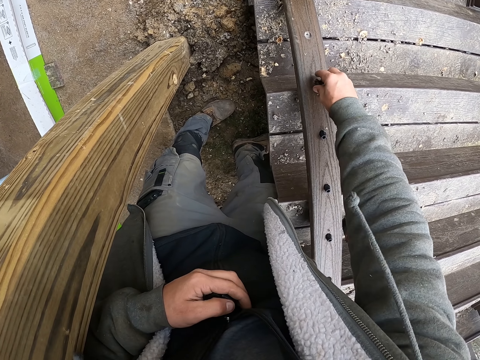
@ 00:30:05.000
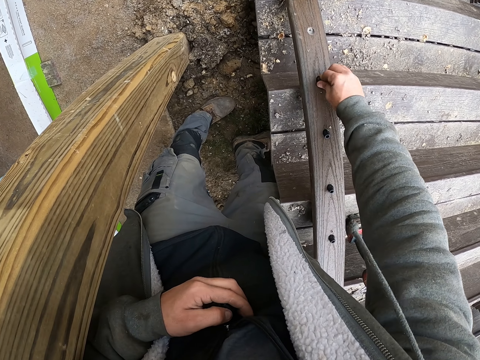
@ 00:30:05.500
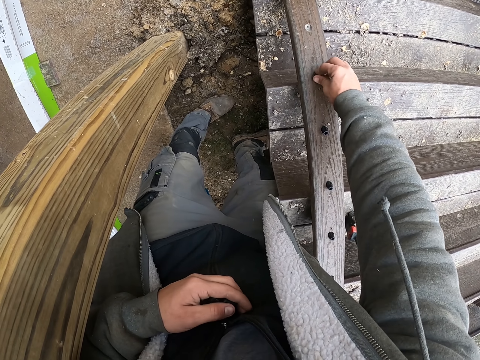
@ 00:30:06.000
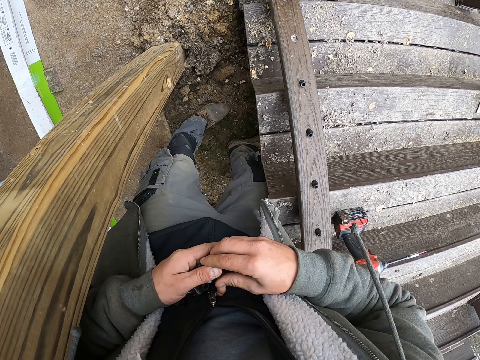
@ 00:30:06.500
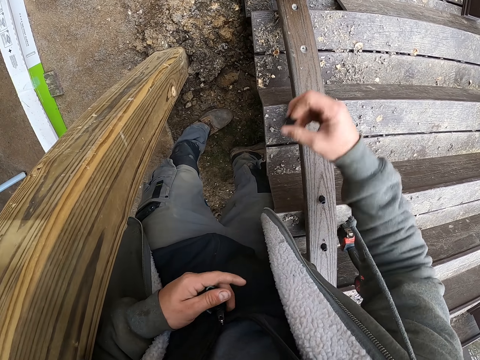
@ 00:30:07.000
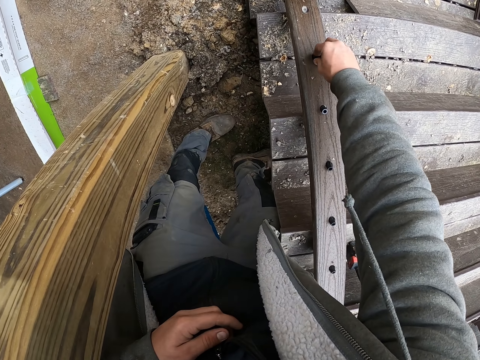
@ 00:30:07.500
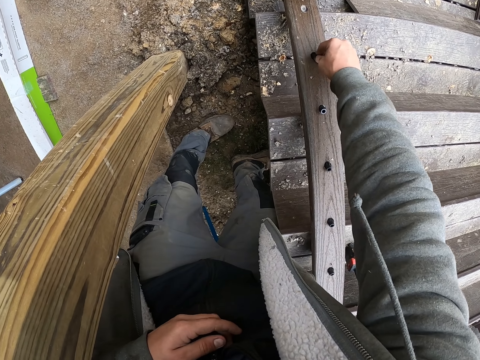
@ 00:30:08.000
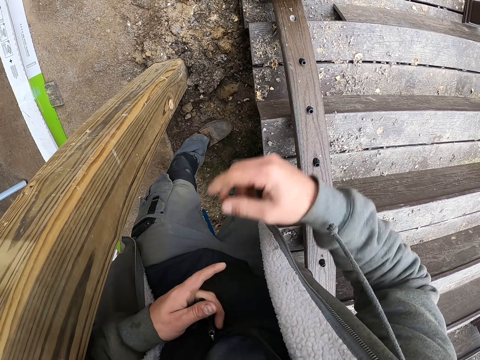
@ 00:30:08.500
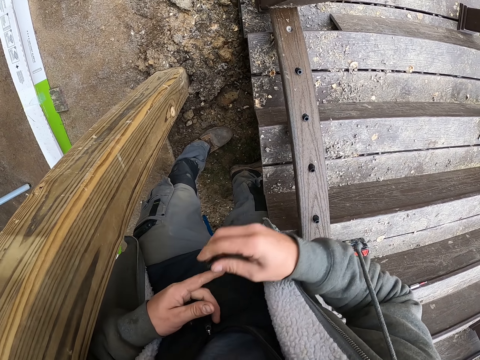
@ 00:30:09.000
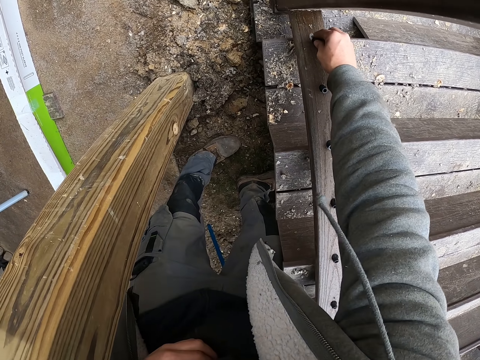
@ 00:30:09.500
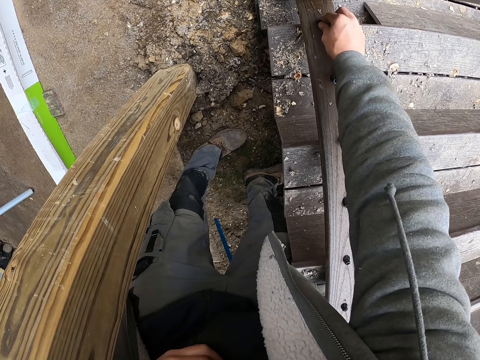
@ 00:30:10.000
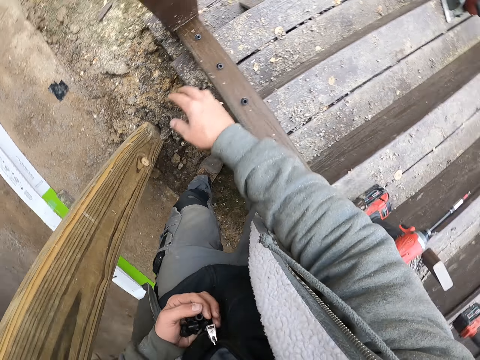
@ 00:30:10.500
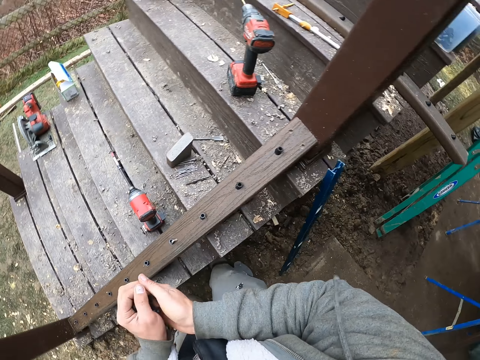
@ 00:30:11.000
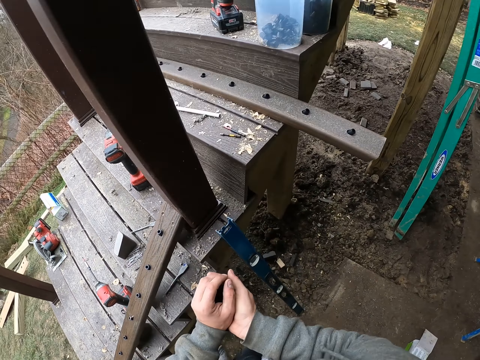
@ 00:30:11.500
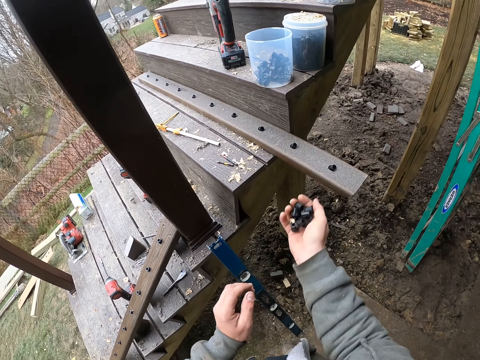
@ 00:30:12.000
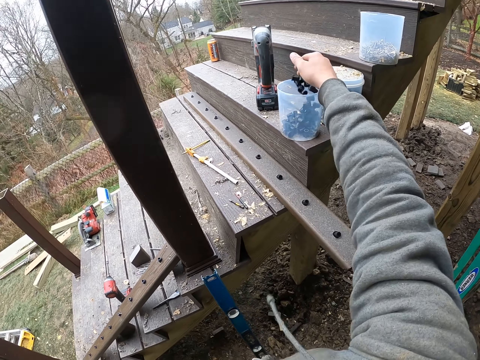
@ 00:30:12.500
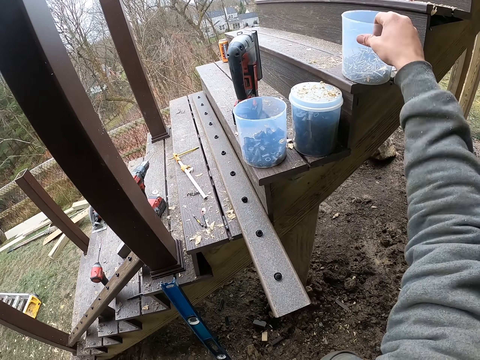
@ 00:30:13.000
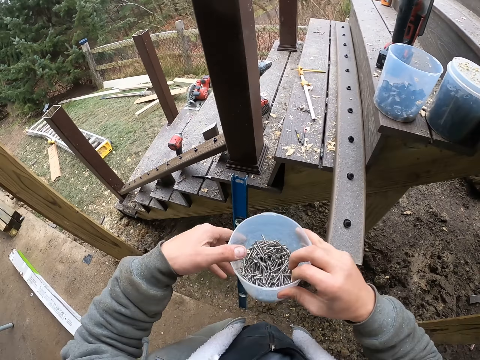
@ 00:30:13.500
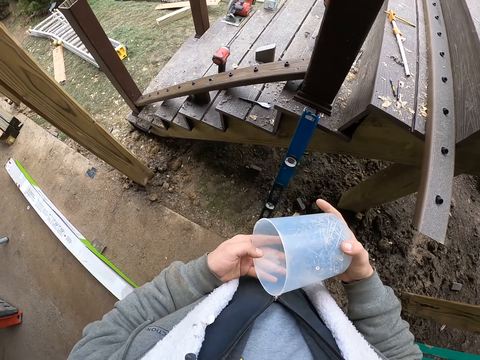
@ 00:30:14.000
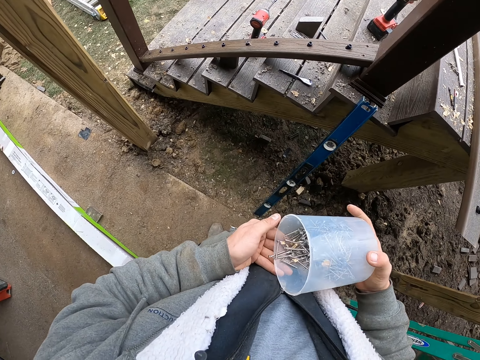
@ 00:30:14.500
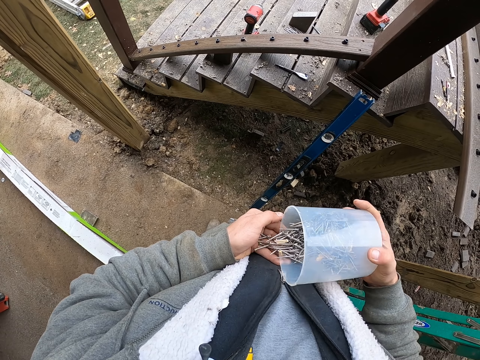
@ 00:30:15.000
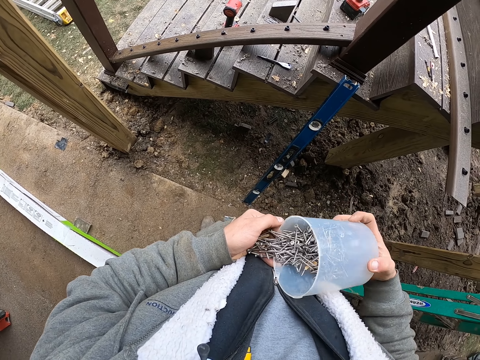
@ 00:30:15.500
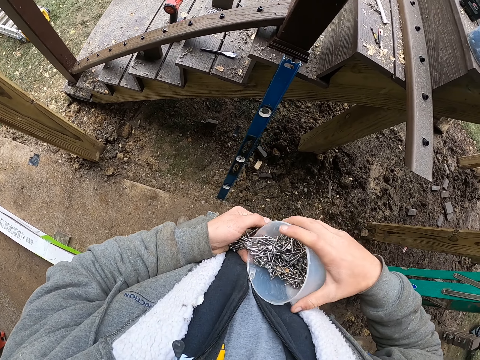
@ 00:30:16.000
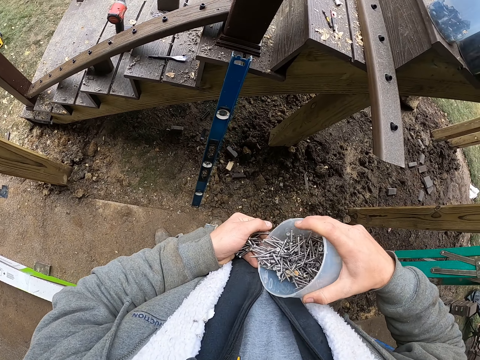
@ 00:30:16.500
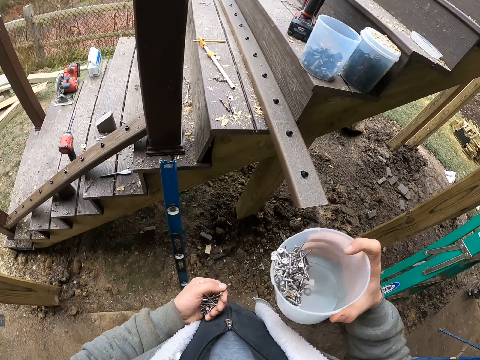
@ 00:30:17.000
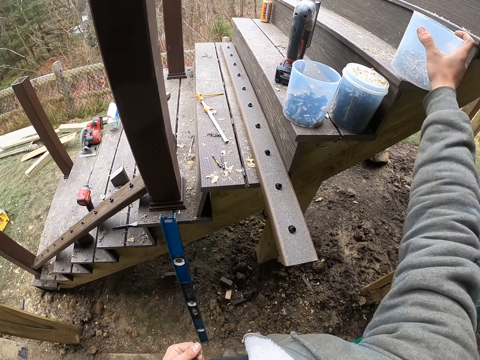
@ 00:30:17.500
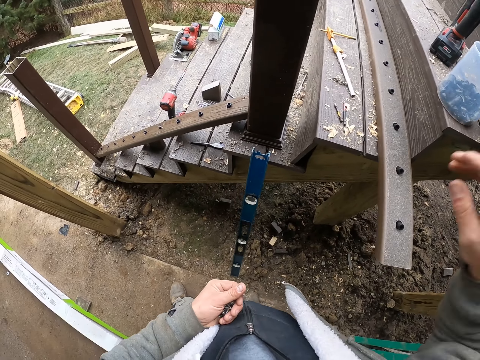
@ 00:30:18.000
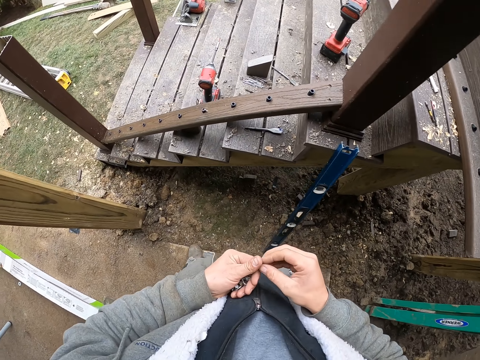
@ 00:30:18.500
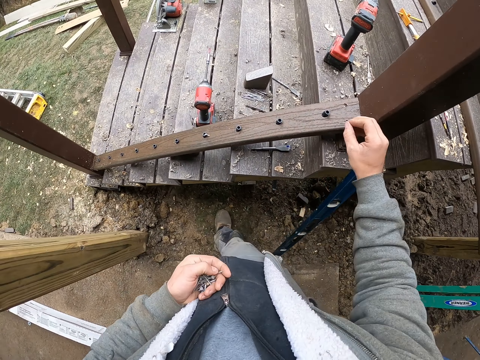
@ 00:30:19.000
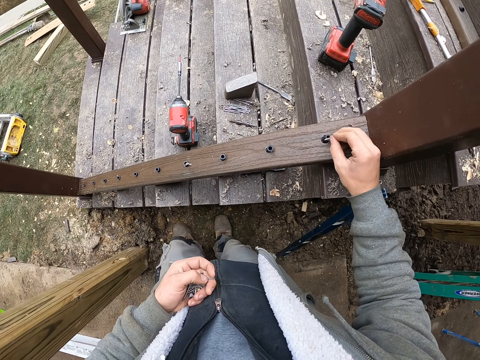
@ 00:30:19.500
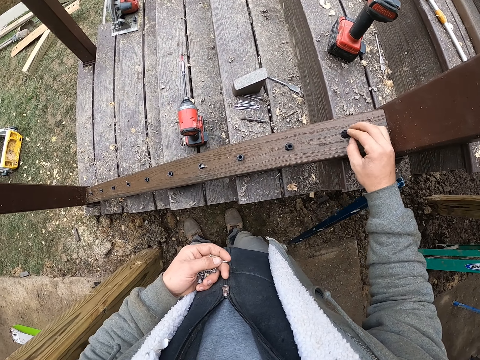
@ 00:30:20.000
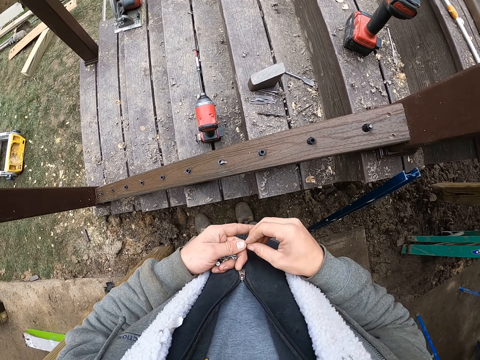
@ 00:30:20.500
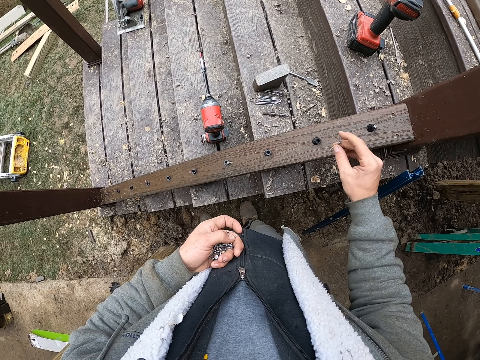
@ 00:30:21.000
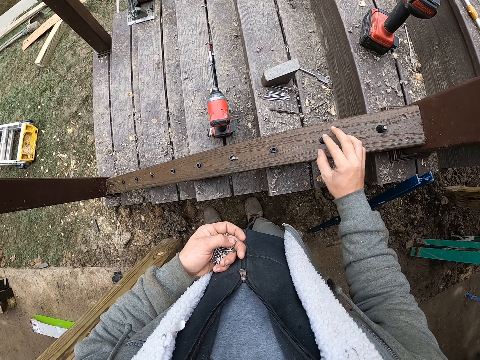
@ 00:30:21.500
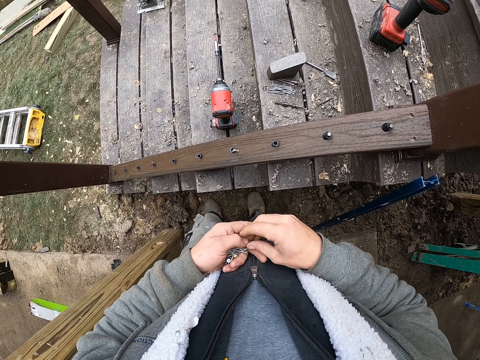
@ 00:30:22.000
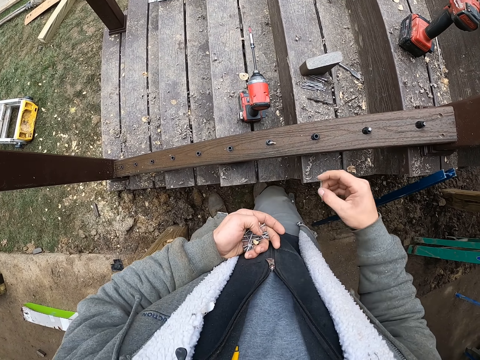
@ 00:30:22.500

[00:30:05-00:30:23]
The camera wearer puts the plugs in the holes of the wood. They put the plugs to the right hand. They put the nuts in the tin. They pick the tin from the staircase. They put screw nails in the hand. They put the tin on the staircase. They put the screw nails to the holes.

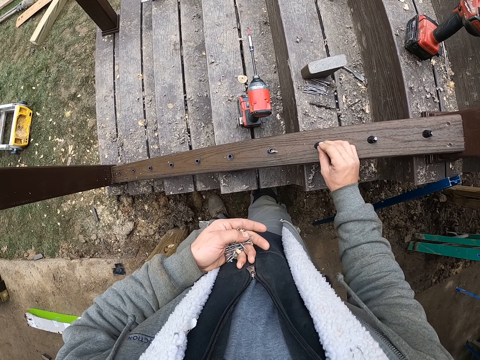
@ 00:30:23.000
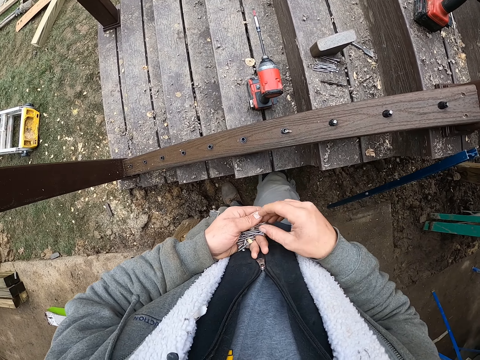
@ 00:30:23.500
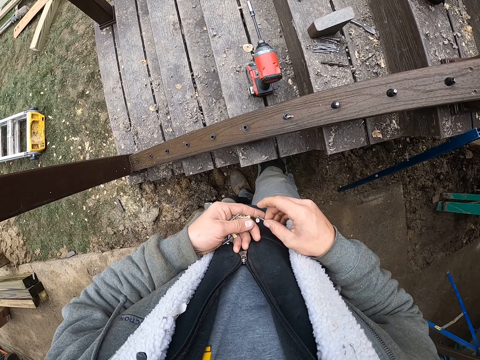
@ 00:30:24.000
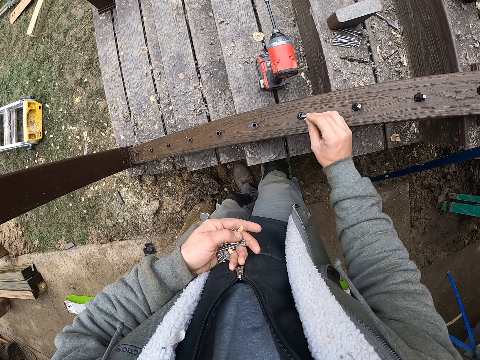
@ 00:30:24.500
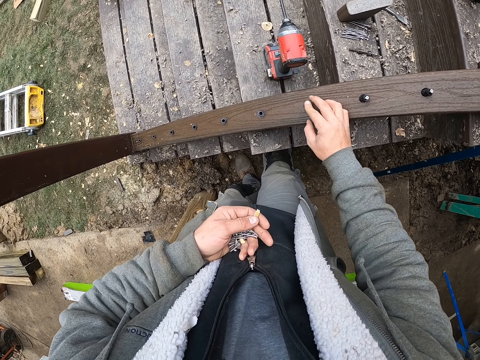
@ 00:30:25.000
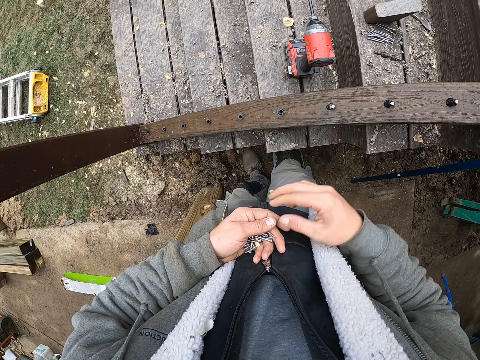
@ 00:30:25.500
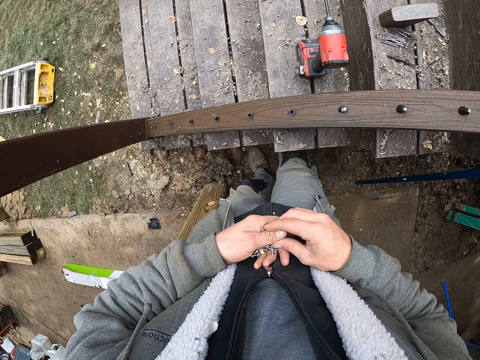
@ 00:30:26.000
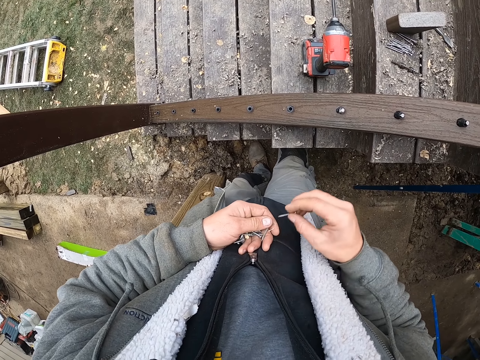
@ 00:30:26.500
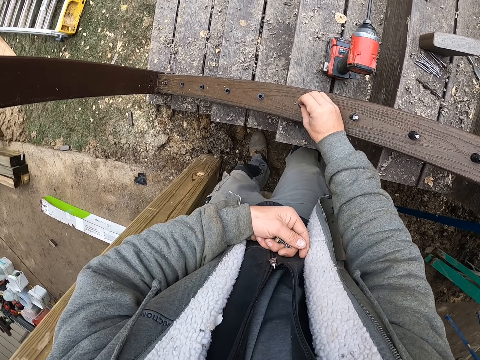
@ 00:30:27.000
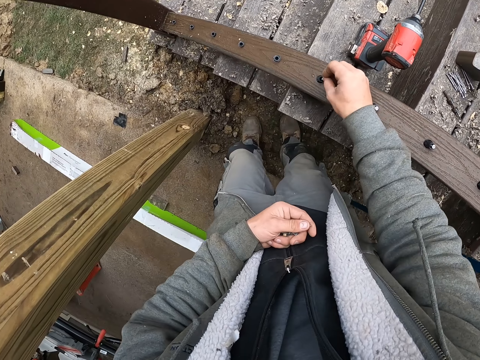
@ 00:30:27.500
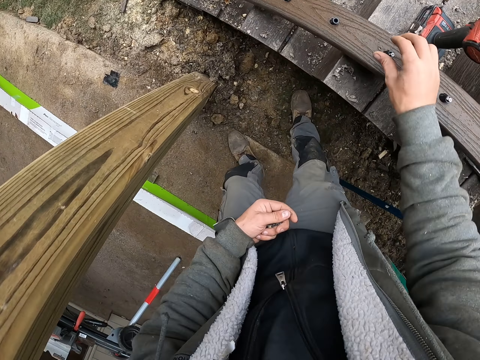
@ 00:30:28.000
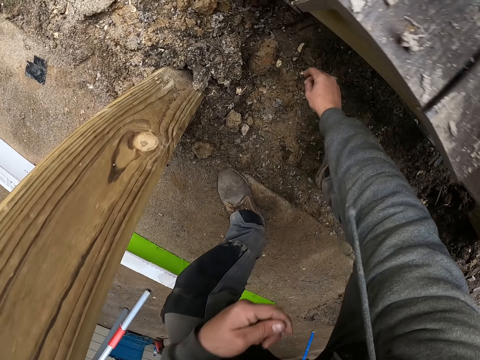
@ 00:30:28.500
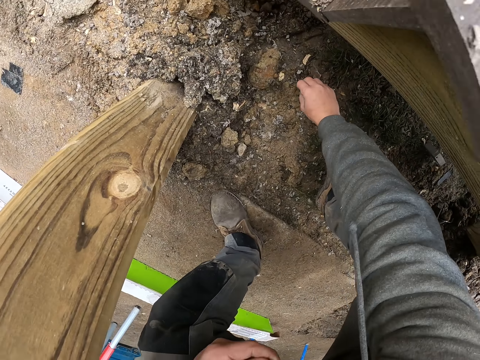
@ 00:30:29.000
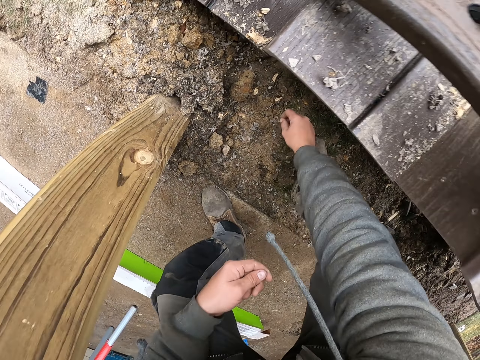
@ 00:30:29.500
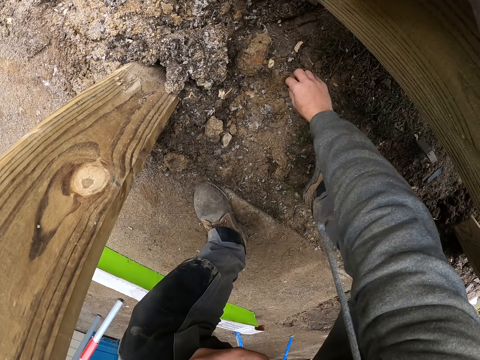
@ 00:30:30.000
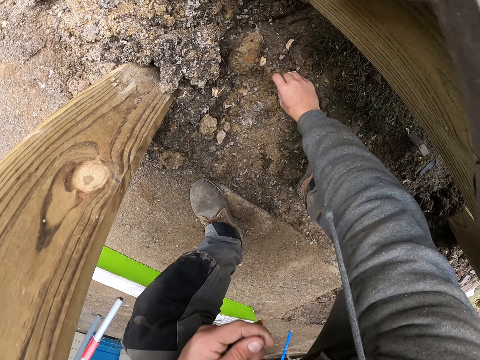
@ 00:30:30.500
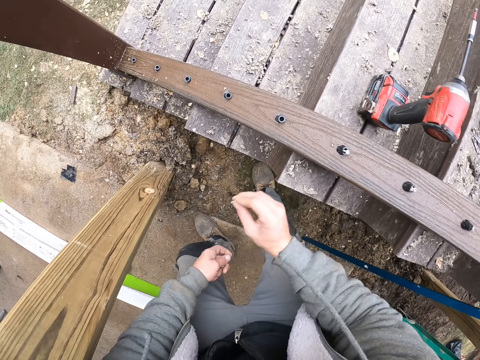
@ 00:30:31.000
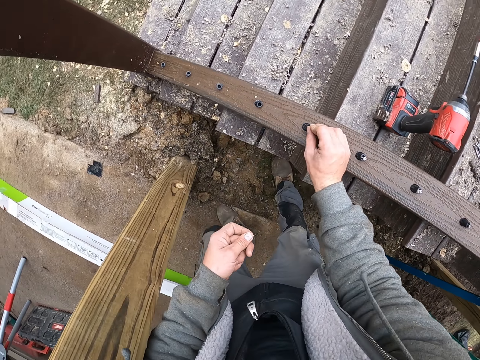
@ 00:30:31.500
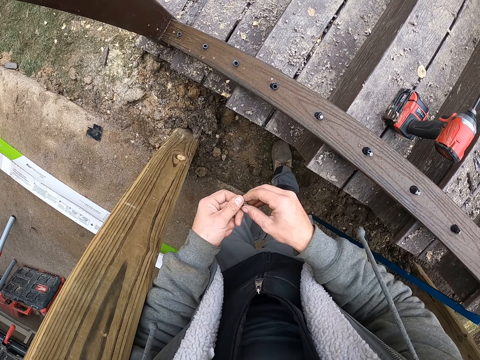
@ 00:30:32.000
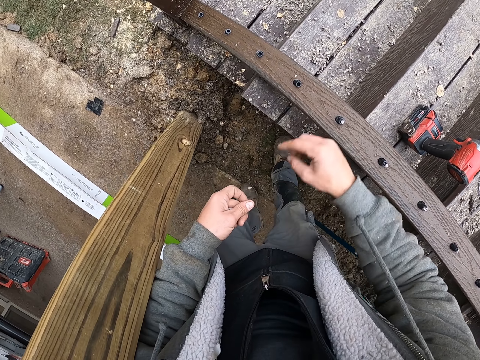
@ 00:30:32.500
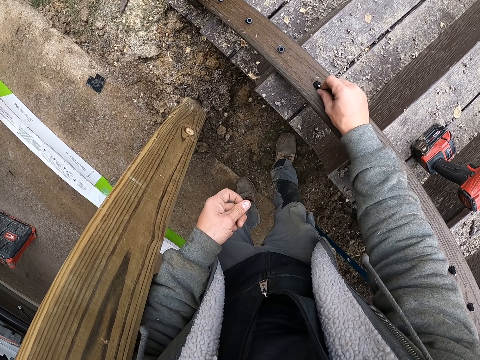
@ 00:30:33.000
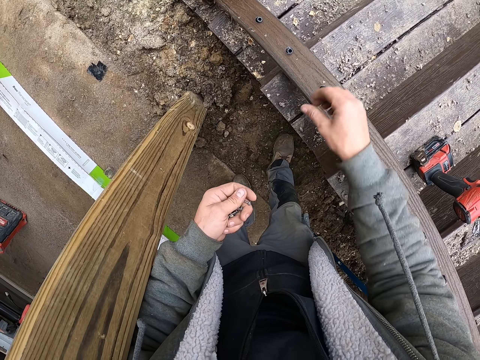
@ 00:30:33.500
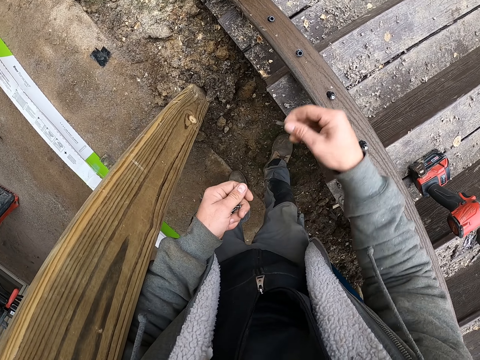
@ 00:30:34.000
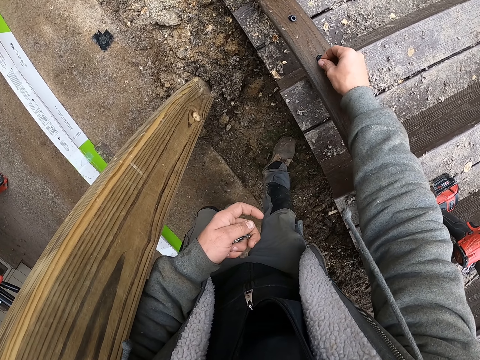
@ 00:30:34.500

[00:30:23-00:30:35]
The camera wearer picks a screw nail from the ground. They put the screw nails to the holes.
